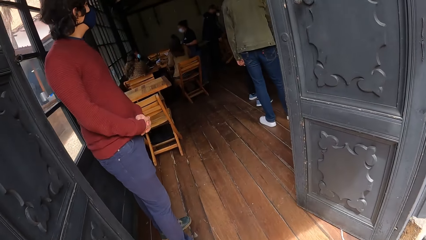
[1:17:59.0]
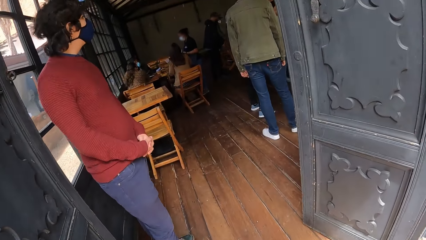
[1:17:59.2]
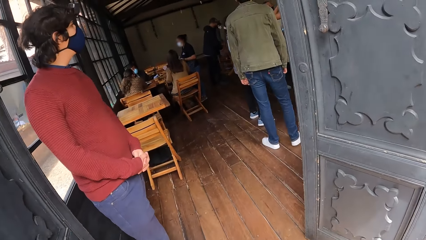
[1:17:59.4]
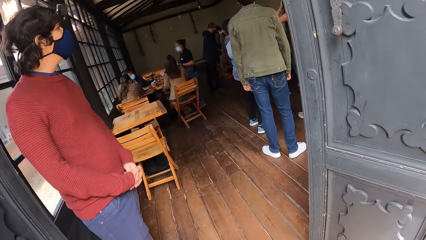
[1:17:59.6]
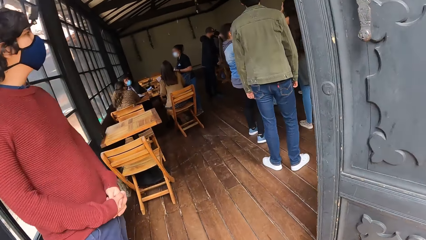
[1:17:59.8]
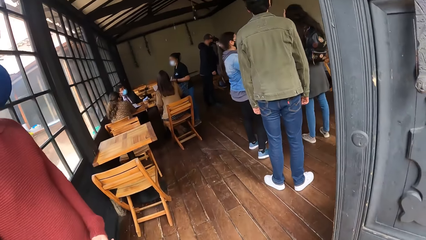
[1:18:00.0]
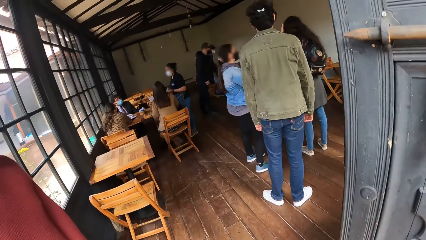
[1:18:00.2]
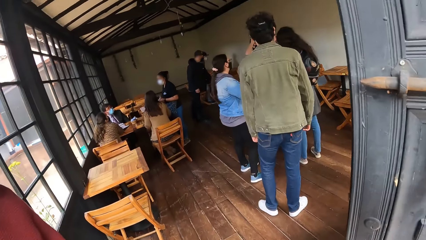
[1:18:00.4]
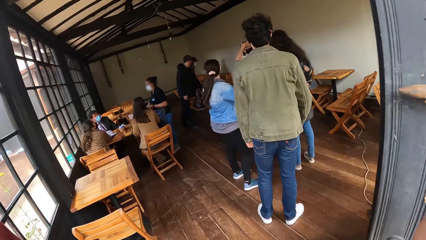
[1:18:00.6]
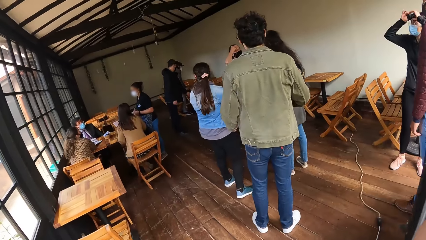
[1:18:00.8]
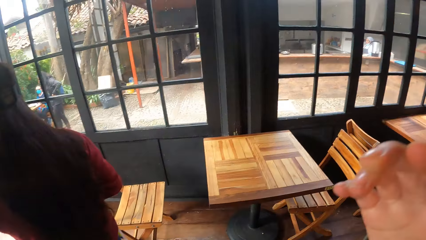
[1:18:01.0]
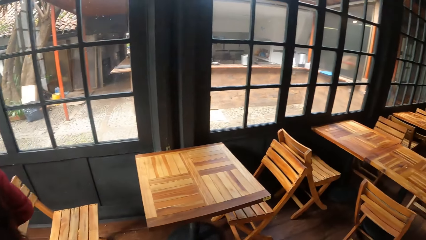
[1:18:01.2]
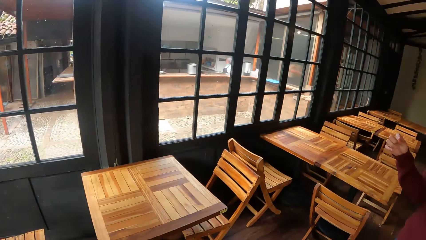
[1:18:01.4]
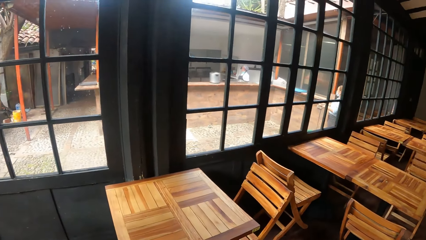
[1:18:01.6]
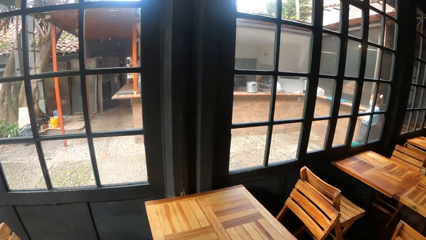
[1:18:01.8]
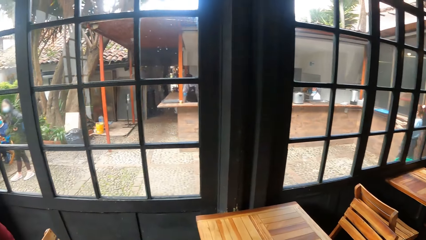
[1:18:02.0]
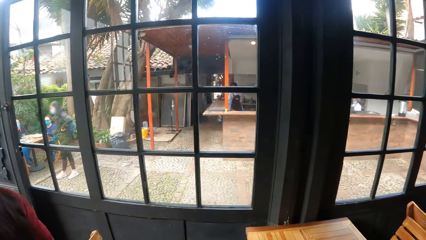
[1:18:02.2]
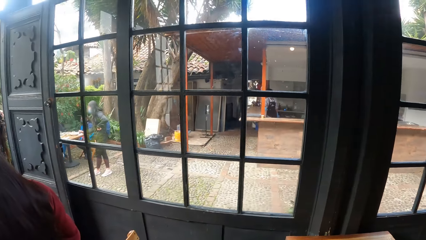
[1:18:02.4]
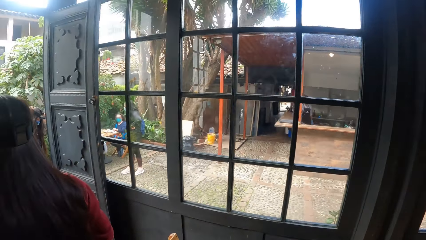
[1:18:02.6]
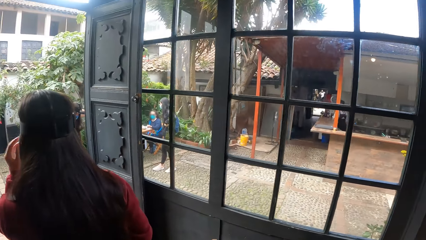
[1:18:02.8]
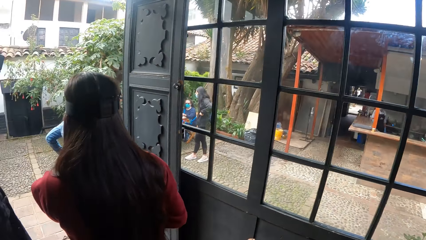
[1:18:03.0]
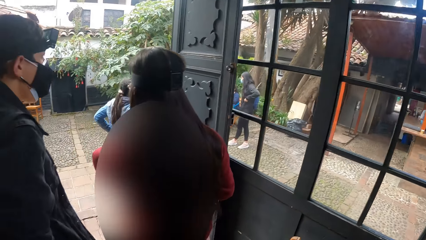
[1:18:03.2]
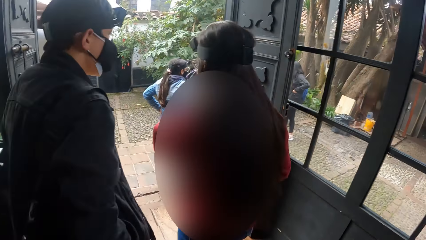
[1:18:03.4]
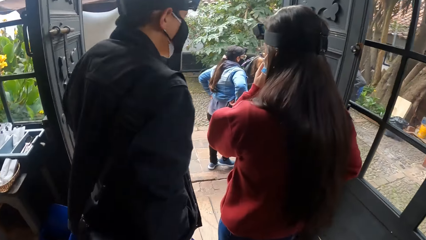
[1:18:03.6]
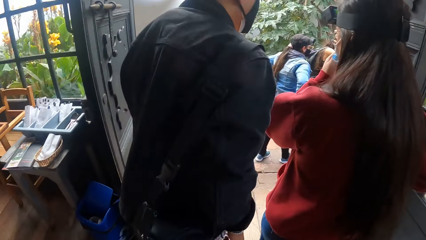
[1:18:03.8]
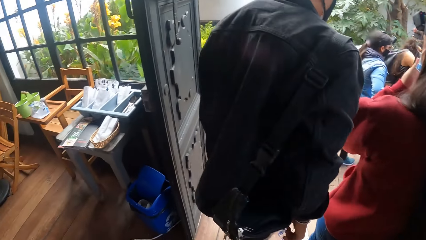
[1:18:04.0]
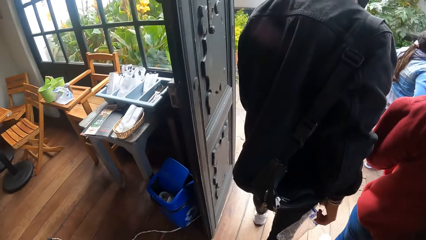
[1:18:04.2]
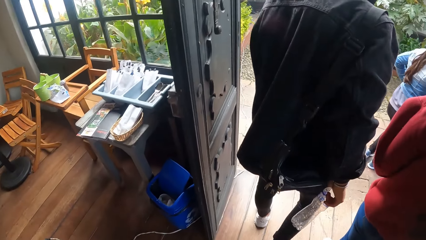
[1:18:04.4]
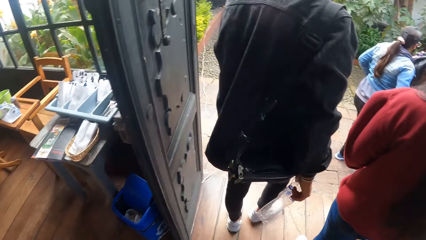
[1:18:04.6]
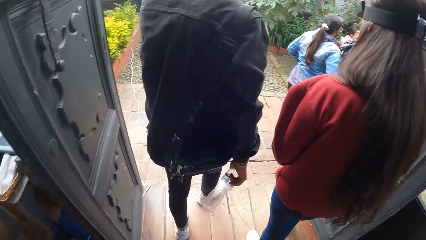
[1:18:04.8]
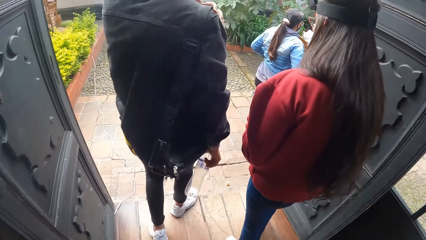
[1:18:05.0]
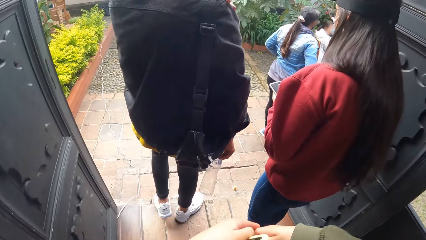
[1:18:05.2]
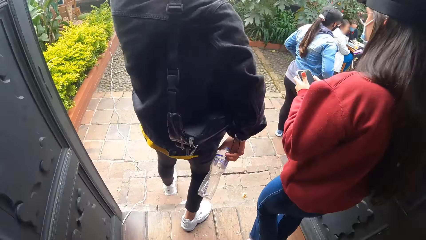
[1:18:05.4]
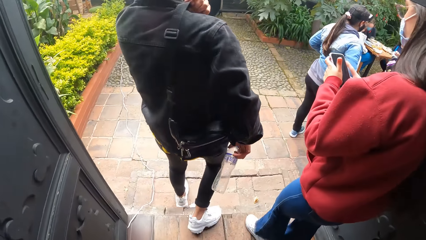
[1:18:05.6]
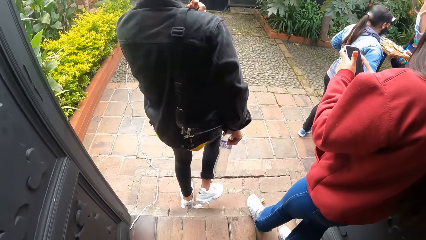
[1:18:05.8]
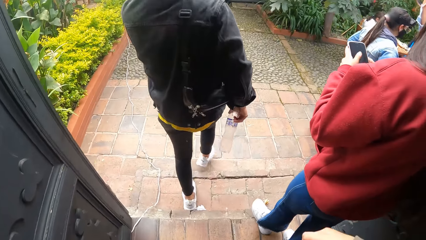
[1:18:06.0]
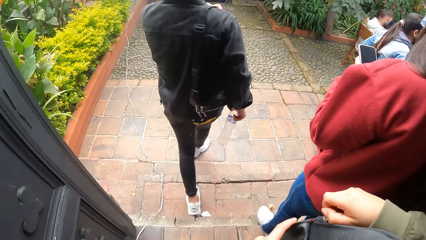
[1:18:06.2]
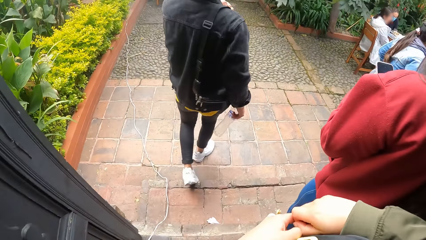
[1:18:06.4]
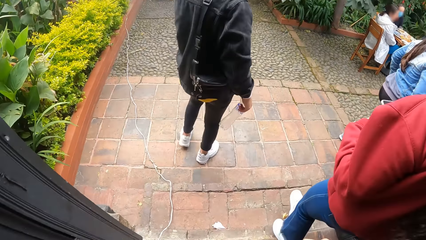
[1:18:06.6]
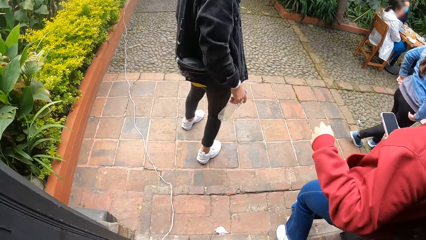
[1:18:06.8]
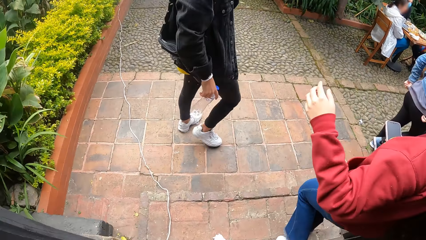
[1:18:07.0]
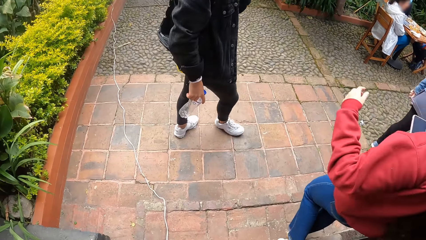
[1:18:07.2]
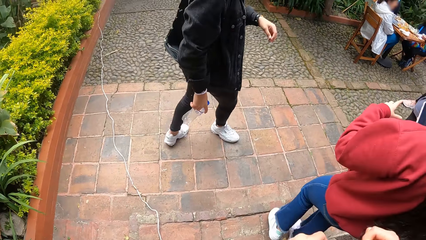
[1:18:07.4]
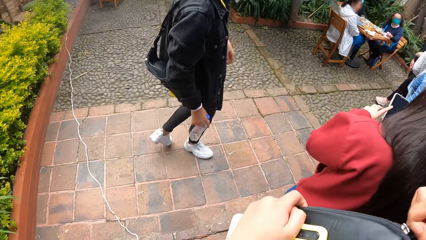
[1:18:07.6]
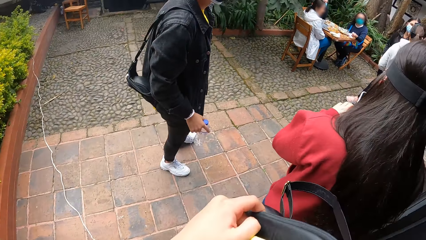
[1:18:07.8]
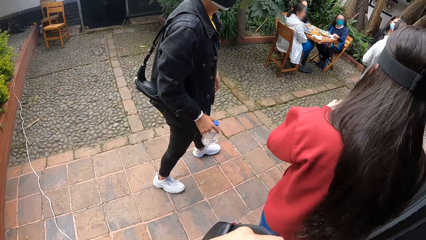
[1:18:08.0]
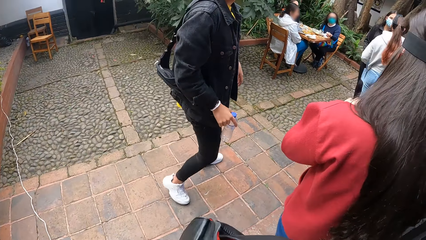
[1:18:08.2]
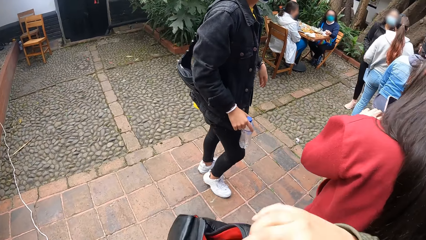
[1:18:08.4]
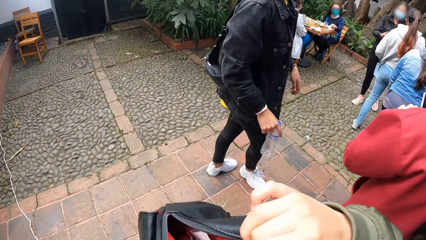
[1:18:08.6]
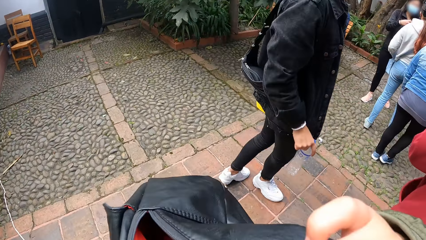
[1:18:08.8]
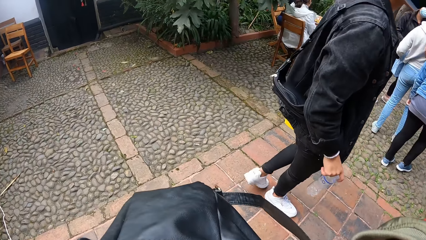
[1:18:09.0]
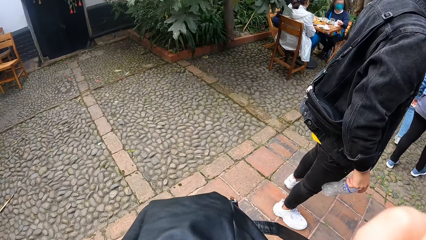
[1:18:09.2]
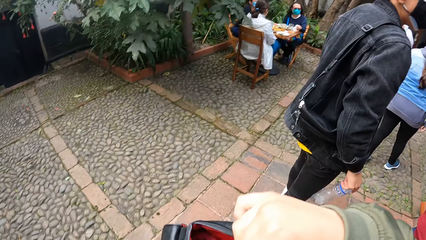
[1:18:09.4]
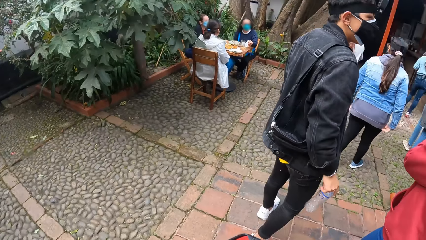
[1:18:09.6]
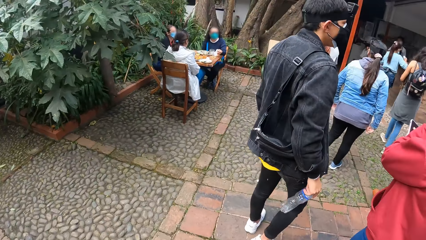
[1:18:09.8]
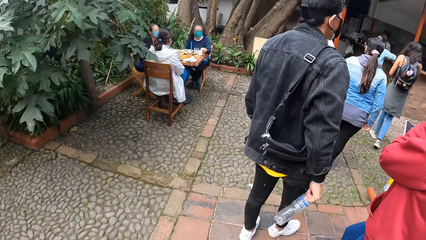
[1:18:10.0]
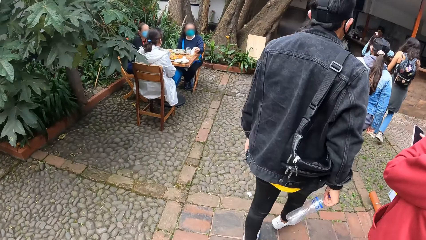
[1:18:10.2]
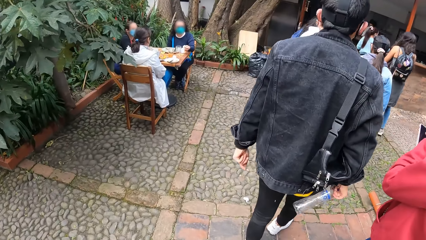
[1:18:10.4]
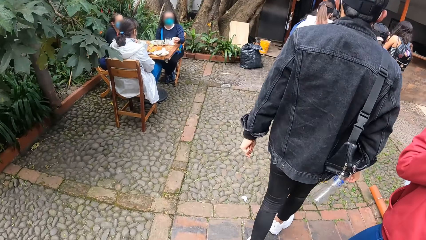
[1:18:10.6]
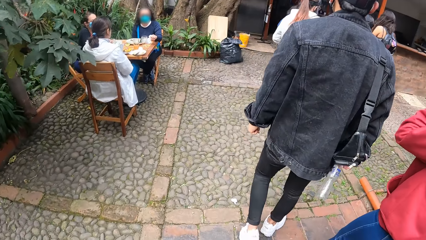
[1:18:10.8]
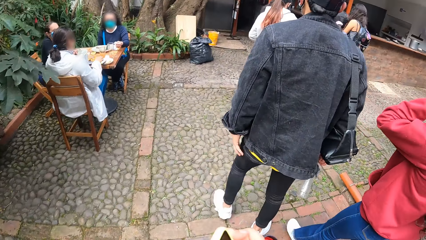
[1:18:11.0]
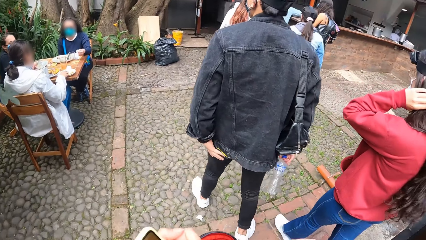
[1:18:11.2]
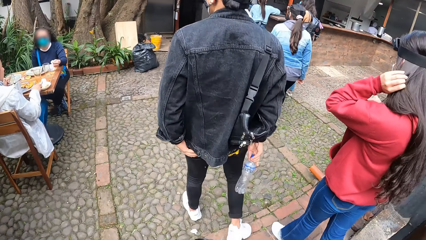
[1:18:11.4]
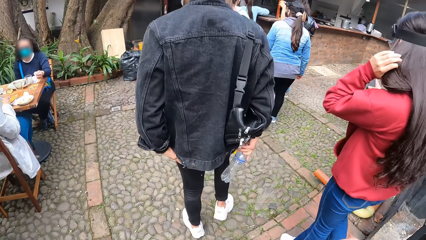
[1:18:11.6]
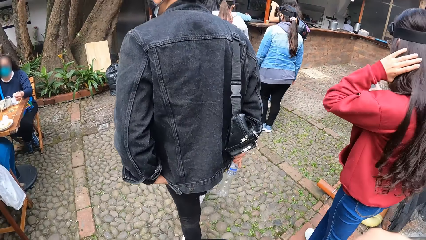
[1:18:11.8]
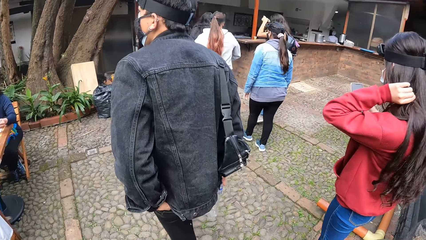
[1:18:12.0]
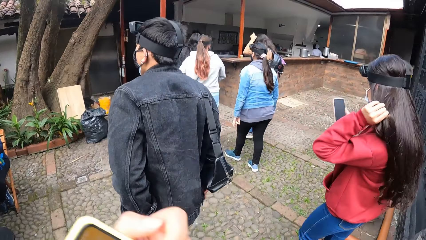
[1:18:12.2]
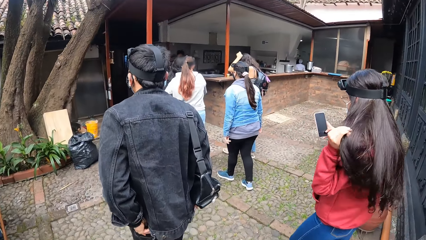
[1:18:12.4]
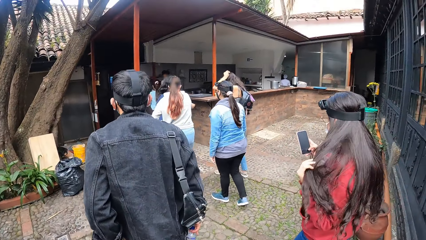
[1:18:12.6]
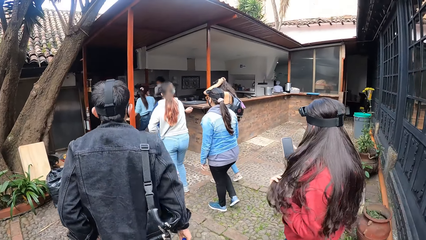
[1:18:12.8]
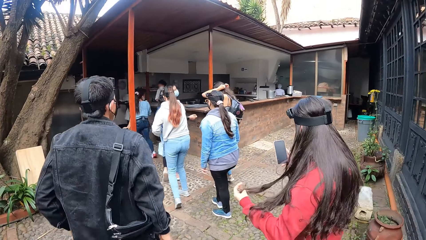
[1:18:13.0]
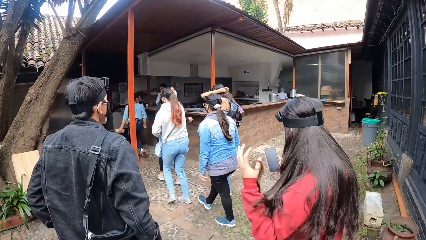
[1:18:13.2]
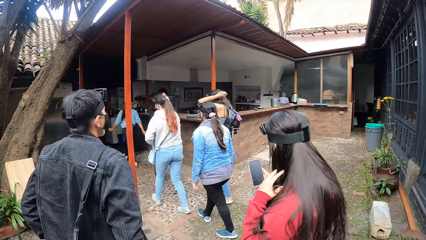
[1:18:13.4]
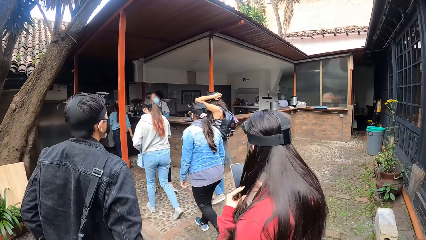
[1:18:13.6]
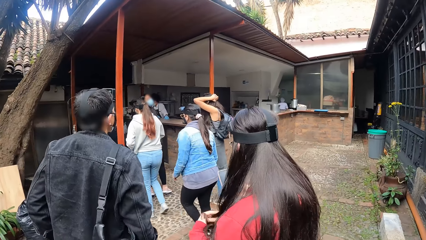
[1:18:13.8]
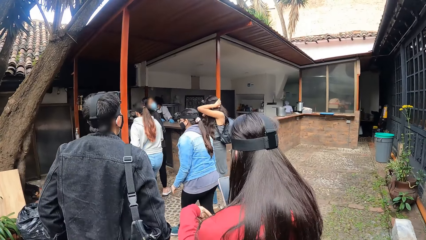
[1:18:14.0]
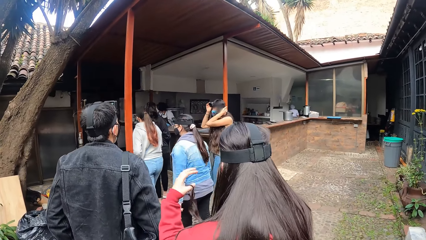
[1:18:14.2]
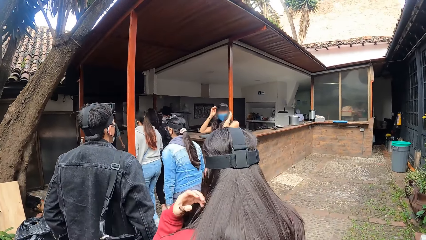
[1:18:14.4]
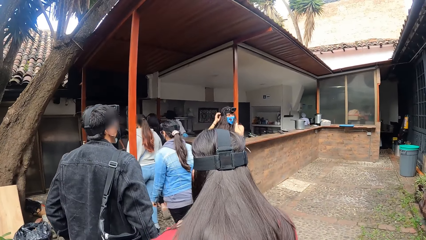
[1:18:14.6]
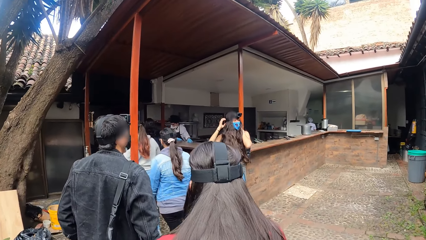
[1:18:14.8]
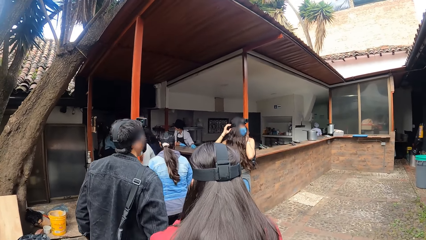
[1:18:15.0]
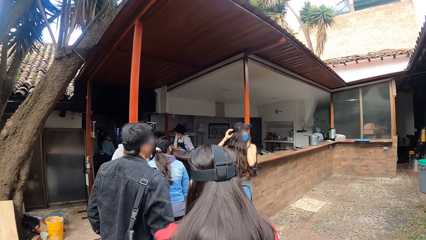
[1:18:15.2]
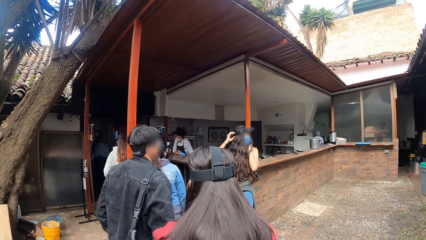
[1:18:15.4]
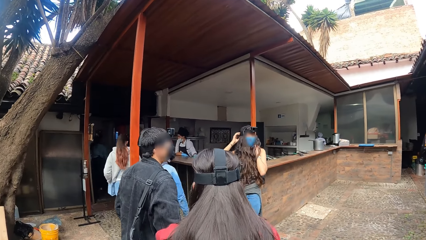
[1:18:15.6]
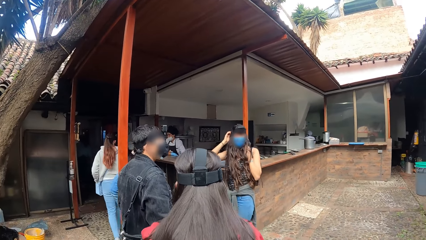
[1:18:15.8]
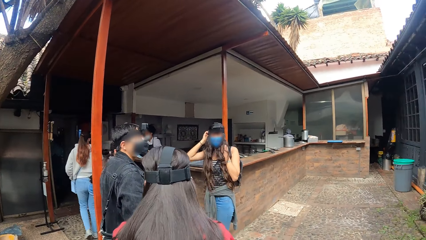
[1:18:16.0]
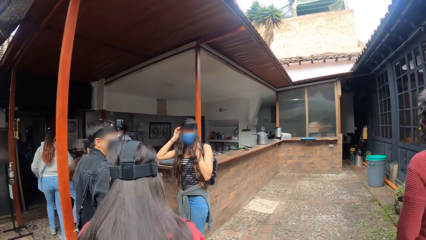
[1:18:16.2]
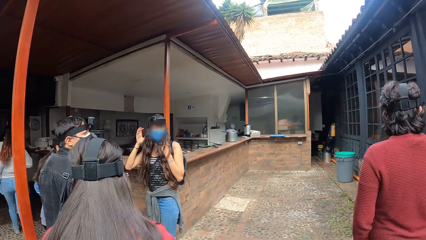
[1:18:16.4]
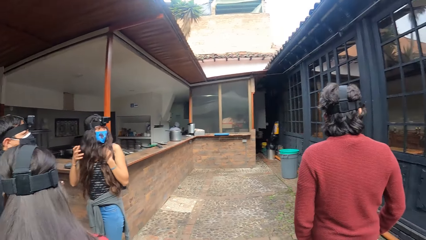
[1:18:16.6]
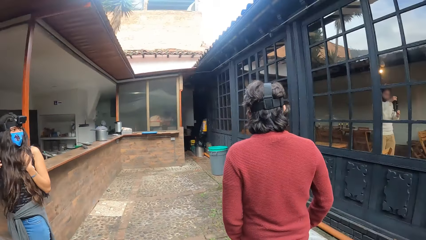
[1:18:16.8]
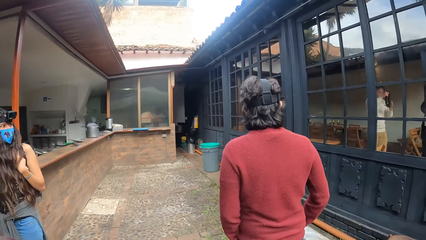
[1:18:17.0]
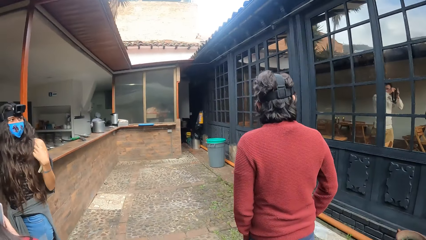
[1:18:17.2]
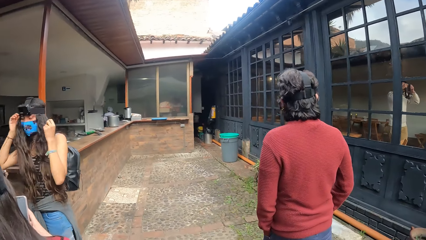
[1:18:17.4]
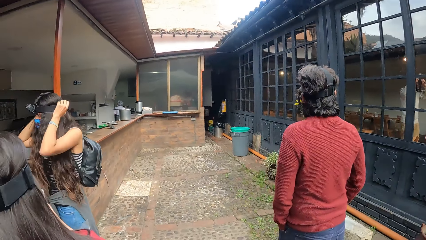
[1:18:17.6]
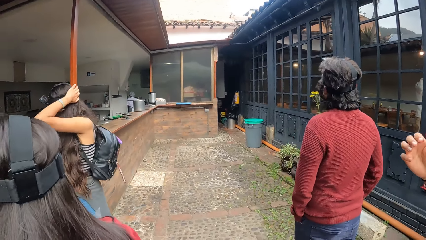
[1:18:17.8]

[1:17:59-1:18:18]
The camera wearer enters the dining room from the outer space in the restaurant. A man enters the outer space in the restaurant from the dining room. The camera wearer adjusts his bag with his hands. A woman operates her phone with her right hand. The camera wearer enters the outer space in the restaurant from the dining room. The woman enters the outer space in the restaurant from the dining room. The camera wearer touches the bag. The woman adjusts her hair with her left hand. The camera wearer walks towards the building.
